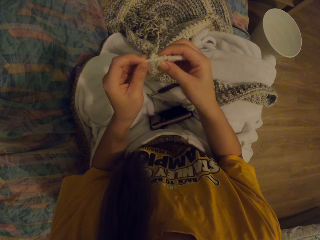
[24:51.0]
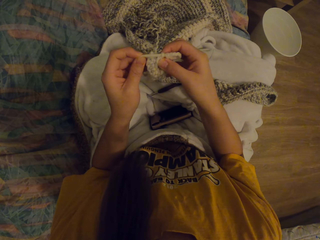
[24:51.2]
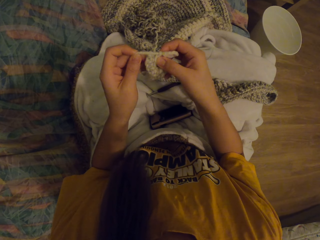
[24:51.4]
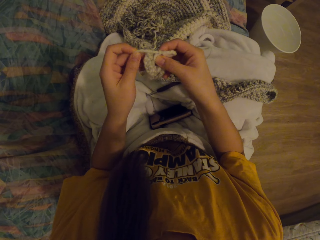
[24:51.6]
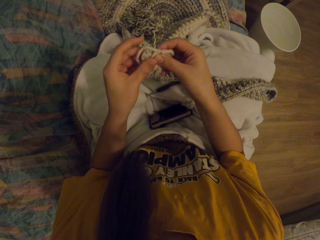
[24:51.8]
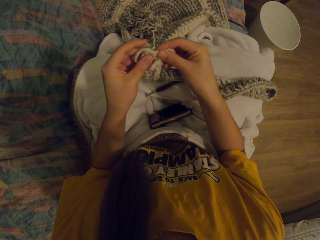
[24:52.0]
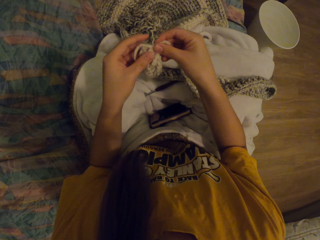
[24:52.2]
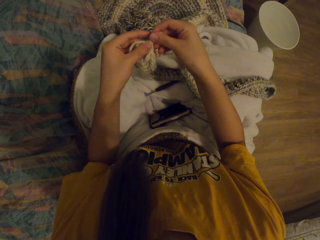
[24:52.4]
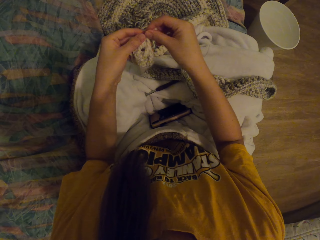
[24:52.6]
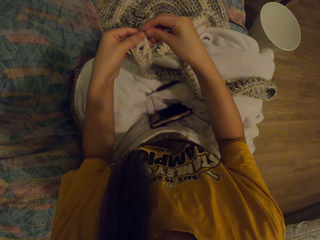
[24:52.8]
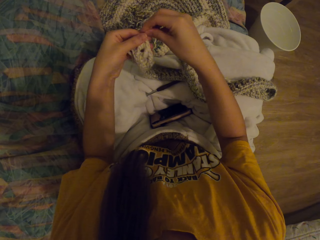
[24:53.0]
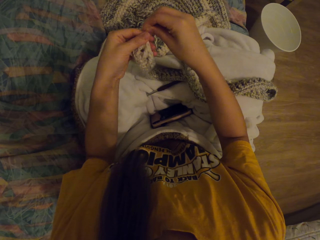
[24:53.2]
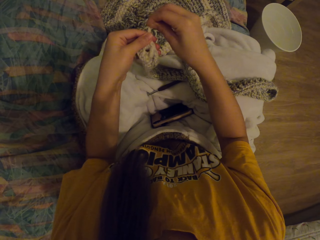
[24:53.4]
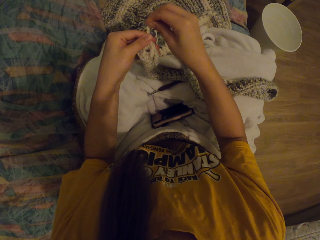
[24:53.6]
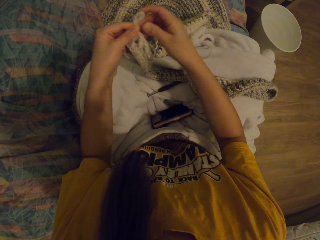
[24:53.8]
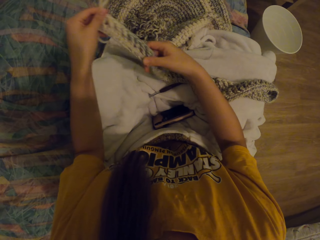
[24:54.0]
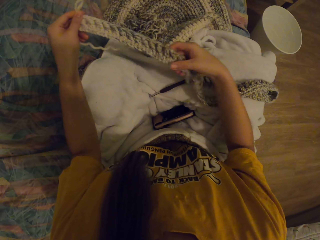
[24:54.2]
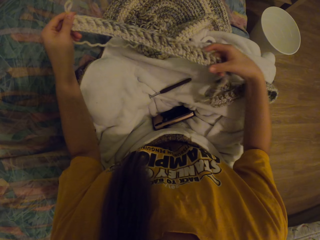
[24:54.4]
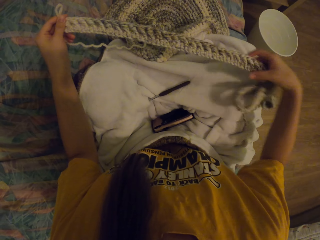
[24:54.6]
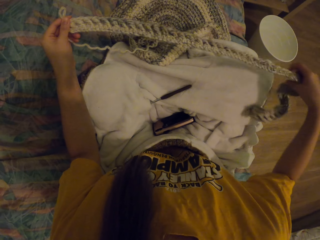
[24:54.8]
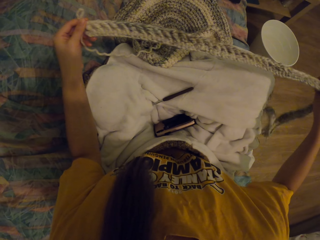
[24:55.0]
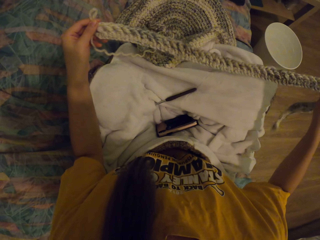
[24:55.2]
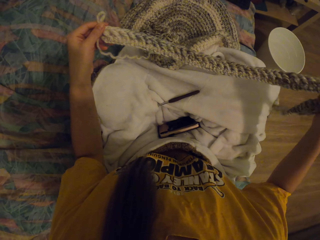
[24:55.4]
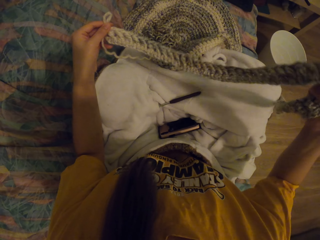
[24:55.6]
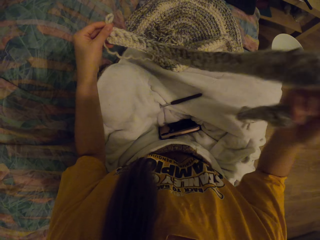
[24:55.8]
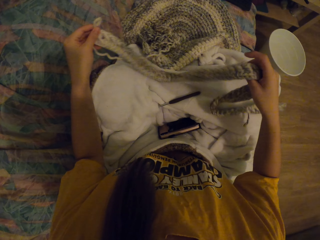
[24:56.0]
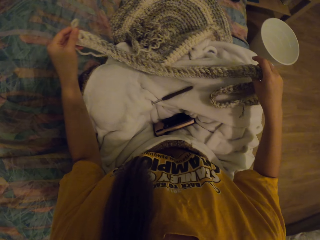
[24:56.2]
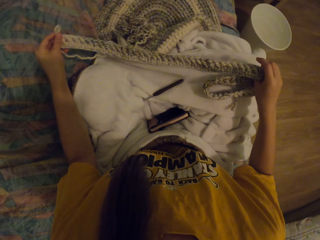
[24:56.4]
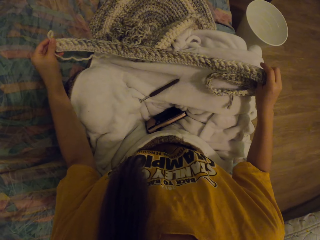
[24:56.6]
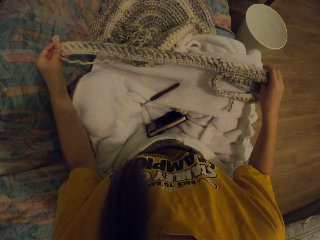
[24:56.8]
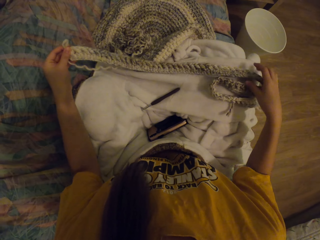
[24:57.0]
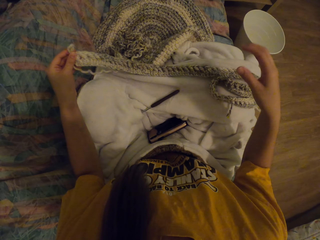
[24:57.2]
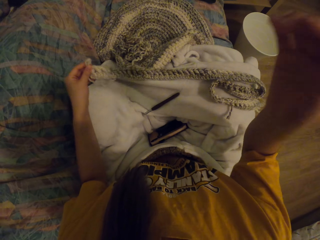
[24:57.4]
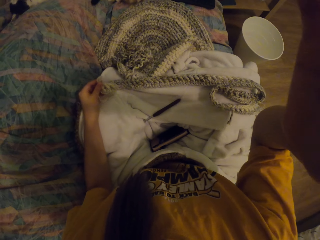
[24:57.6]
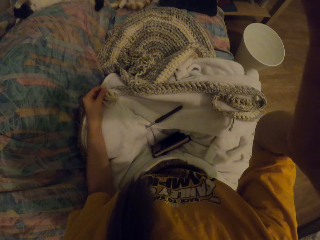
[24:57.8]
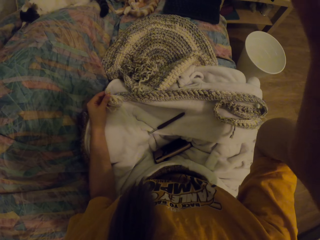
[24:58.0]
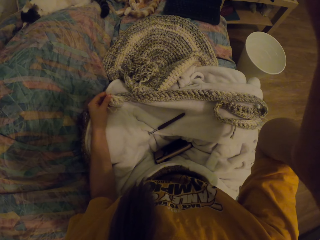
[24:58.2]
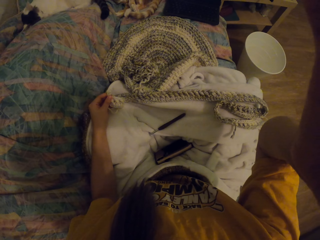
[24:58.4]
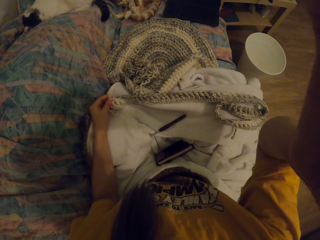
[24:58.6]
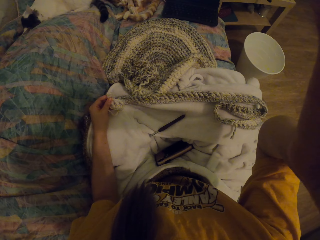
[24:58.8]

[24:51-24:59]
The camera wearer lifts a hand up. They adjust the camera on the head.
